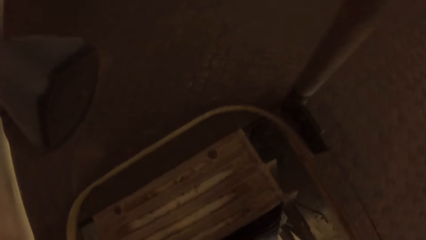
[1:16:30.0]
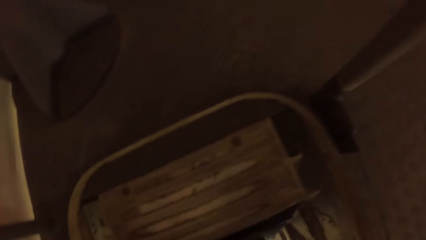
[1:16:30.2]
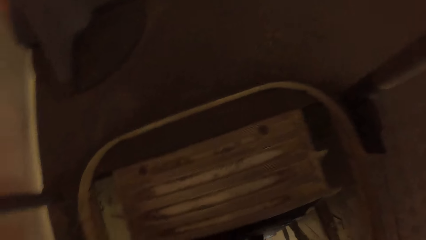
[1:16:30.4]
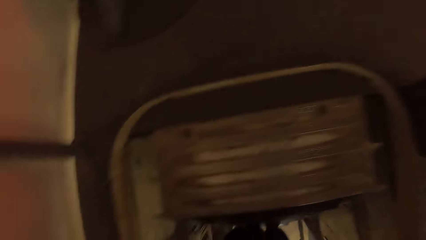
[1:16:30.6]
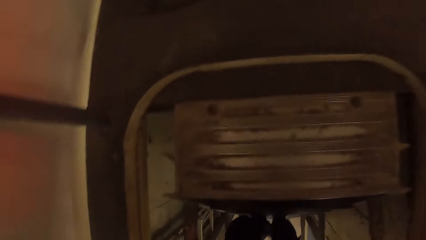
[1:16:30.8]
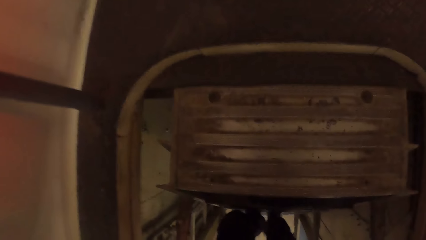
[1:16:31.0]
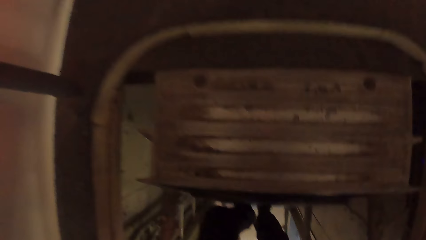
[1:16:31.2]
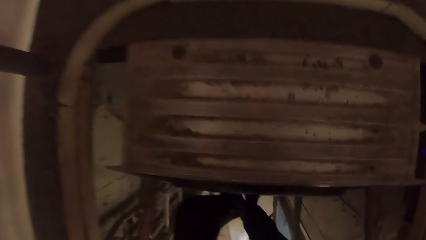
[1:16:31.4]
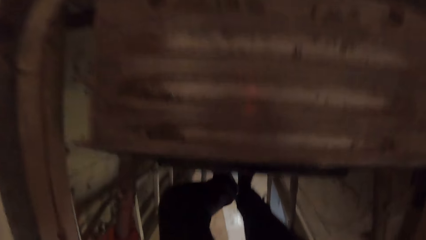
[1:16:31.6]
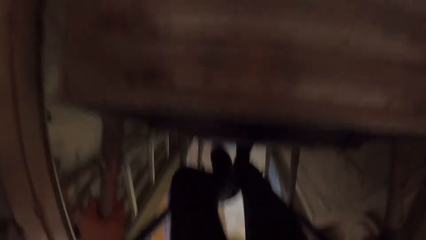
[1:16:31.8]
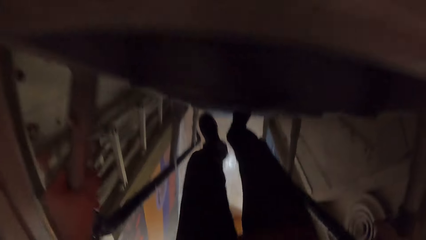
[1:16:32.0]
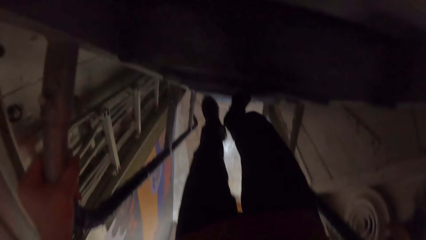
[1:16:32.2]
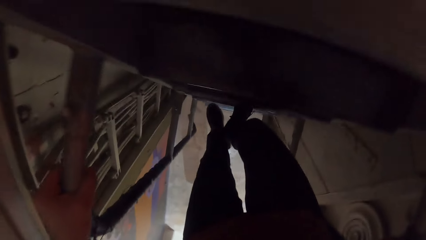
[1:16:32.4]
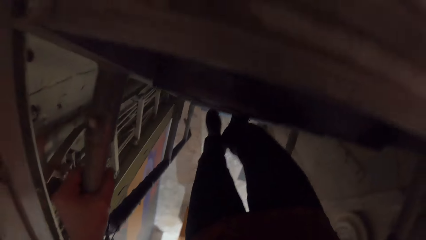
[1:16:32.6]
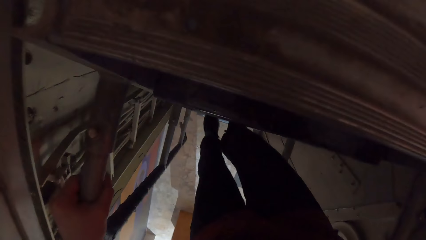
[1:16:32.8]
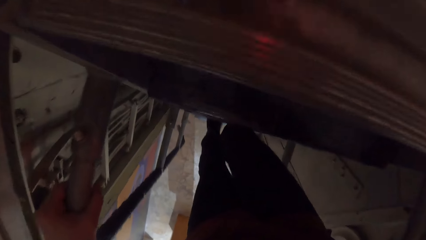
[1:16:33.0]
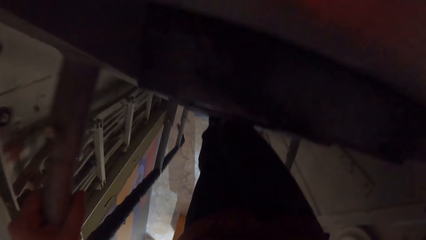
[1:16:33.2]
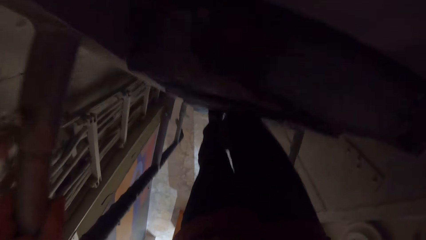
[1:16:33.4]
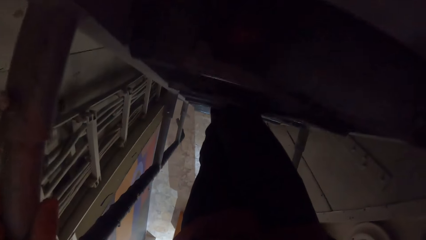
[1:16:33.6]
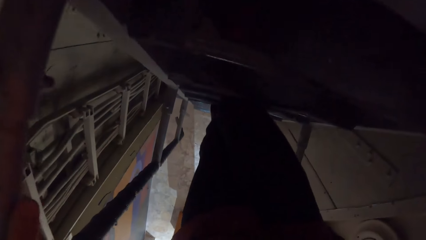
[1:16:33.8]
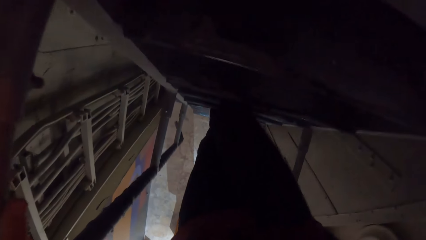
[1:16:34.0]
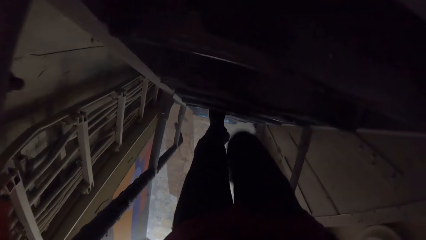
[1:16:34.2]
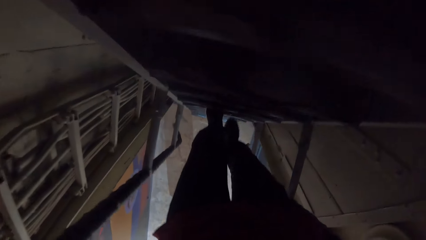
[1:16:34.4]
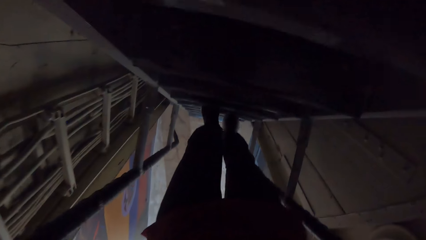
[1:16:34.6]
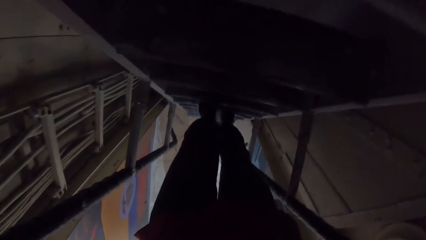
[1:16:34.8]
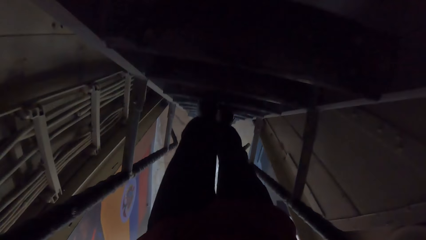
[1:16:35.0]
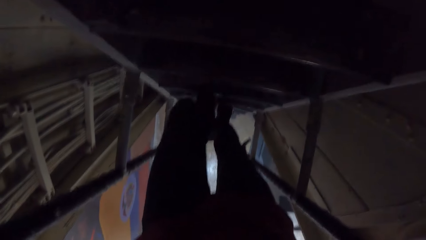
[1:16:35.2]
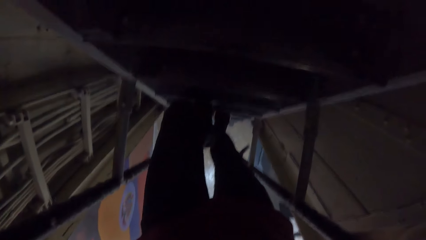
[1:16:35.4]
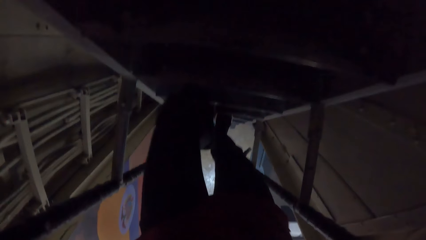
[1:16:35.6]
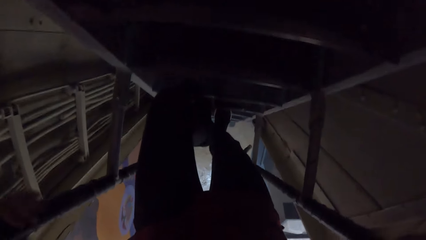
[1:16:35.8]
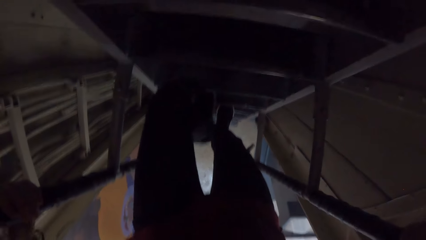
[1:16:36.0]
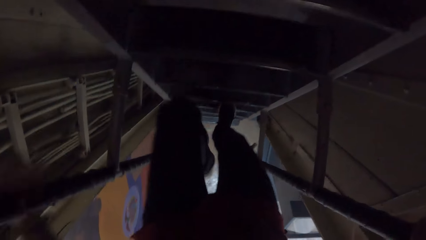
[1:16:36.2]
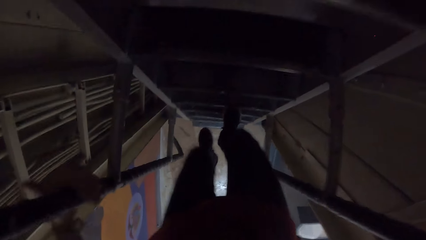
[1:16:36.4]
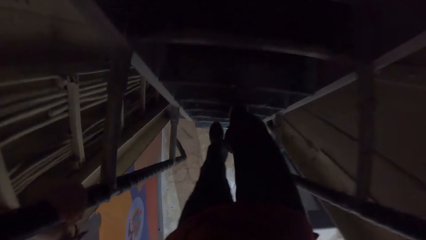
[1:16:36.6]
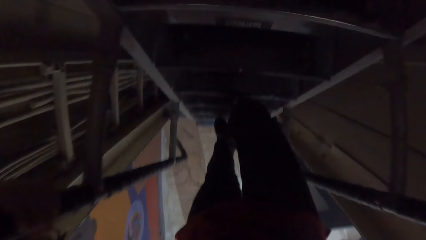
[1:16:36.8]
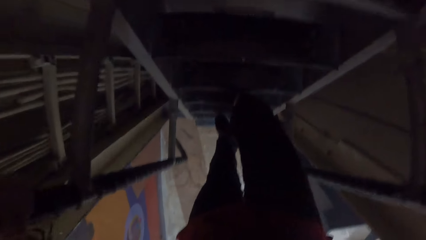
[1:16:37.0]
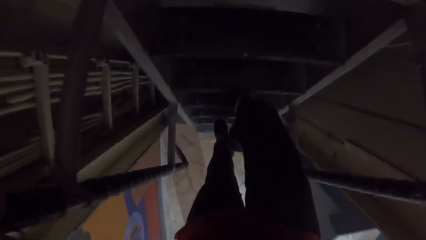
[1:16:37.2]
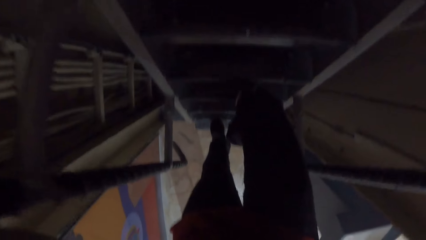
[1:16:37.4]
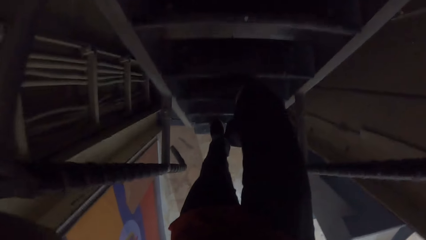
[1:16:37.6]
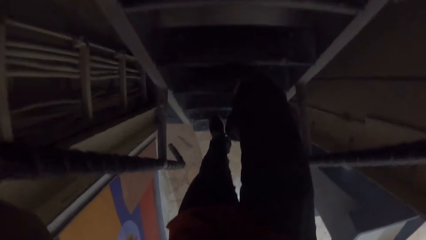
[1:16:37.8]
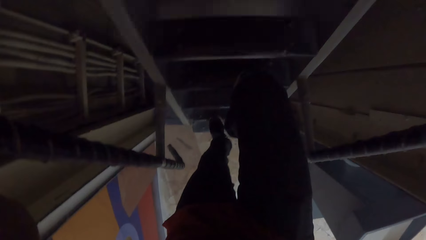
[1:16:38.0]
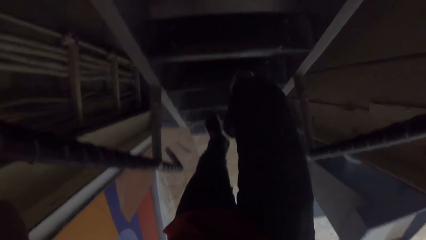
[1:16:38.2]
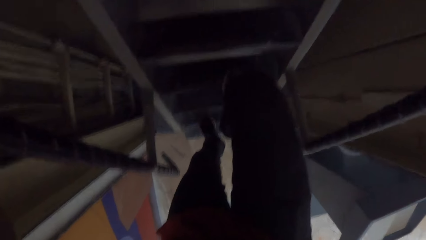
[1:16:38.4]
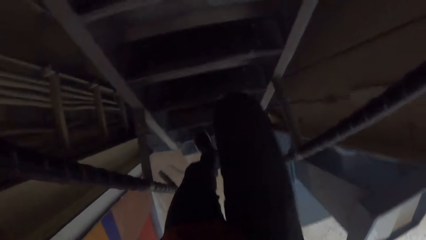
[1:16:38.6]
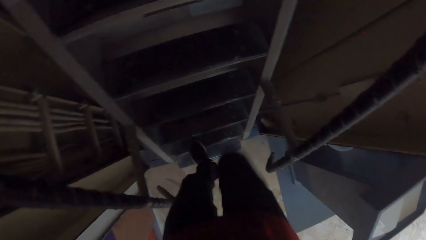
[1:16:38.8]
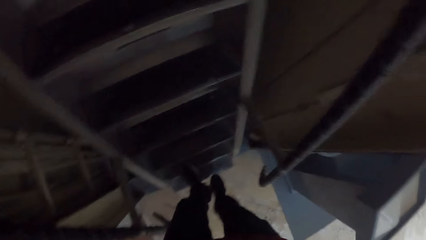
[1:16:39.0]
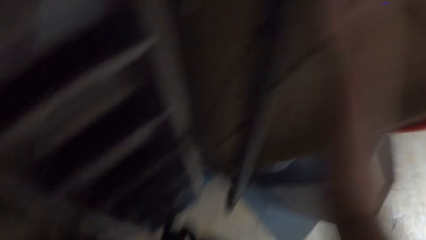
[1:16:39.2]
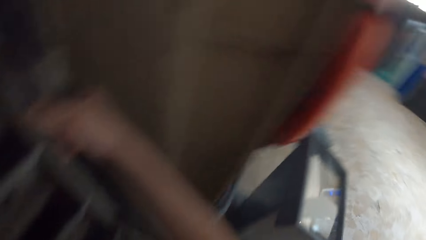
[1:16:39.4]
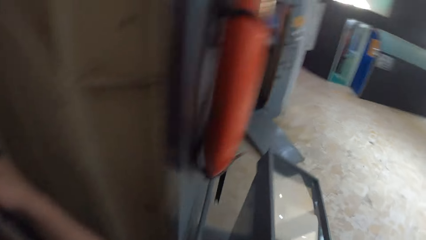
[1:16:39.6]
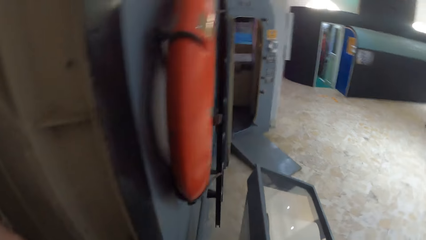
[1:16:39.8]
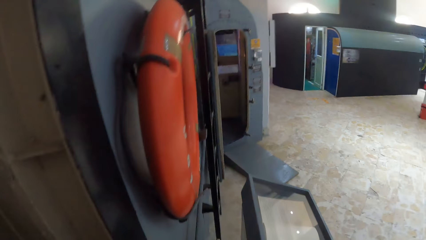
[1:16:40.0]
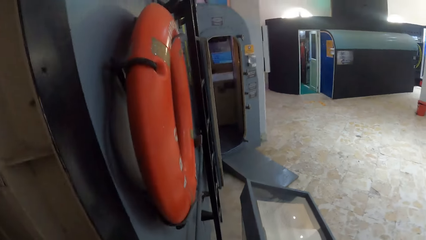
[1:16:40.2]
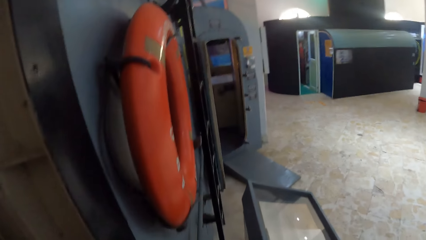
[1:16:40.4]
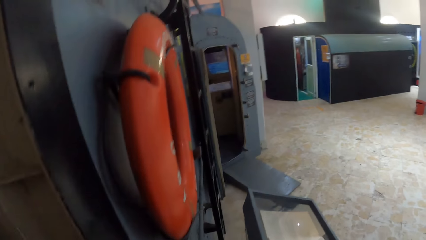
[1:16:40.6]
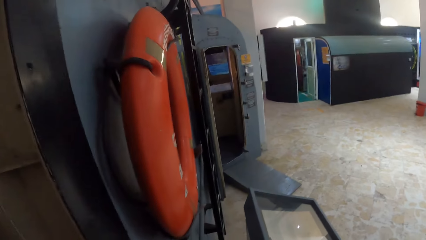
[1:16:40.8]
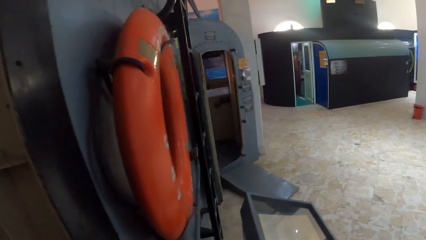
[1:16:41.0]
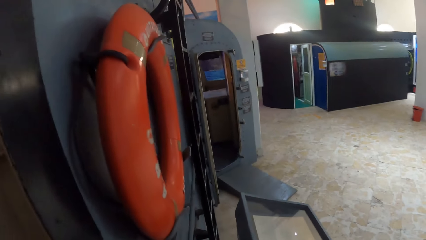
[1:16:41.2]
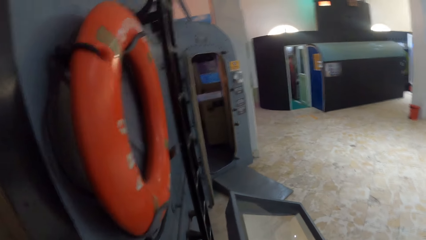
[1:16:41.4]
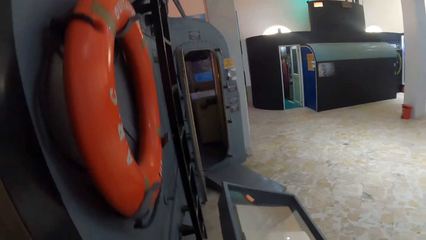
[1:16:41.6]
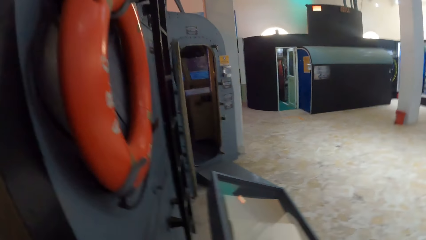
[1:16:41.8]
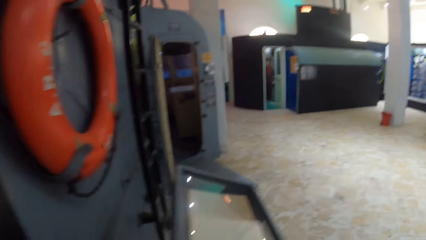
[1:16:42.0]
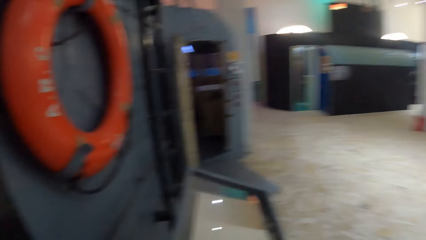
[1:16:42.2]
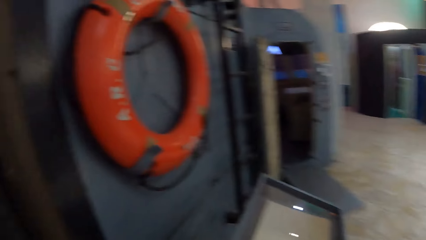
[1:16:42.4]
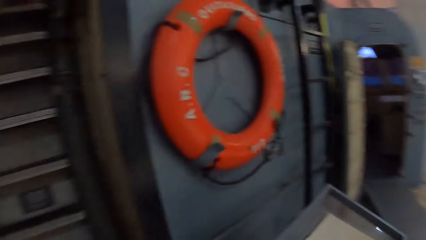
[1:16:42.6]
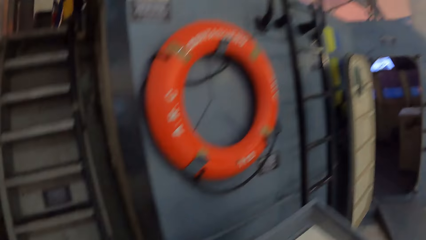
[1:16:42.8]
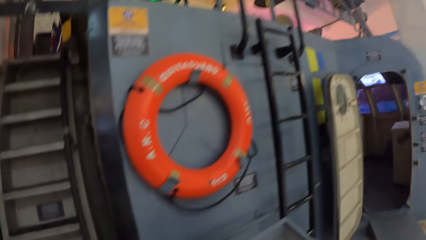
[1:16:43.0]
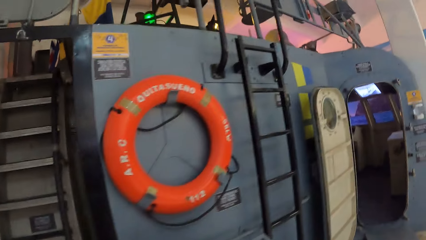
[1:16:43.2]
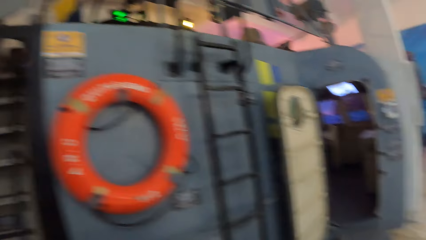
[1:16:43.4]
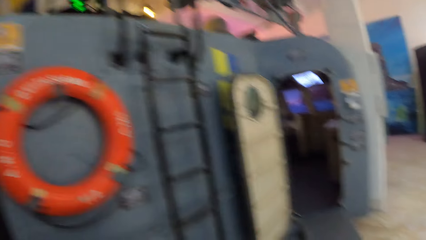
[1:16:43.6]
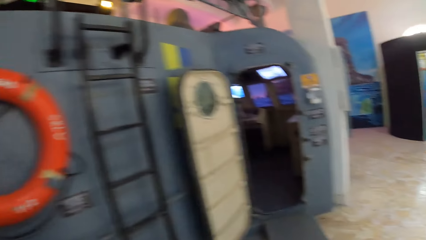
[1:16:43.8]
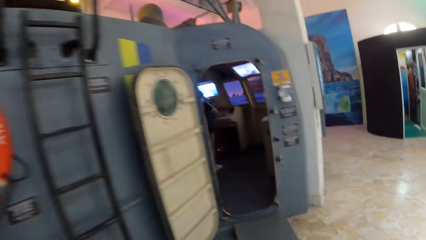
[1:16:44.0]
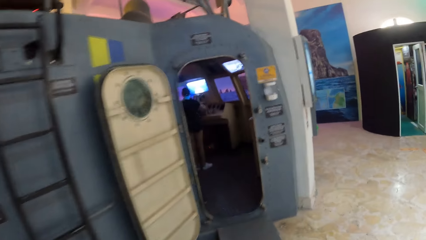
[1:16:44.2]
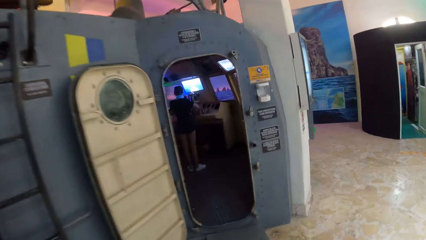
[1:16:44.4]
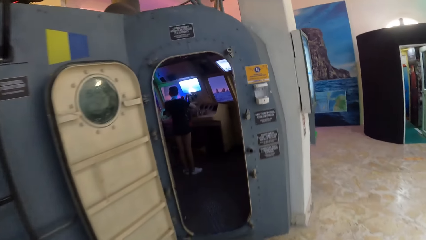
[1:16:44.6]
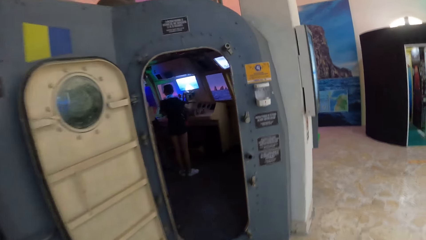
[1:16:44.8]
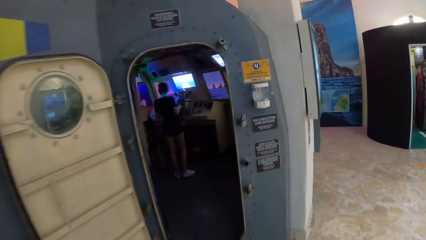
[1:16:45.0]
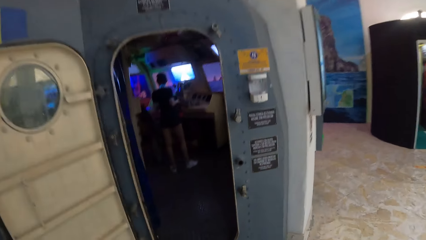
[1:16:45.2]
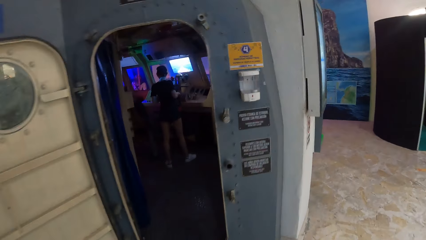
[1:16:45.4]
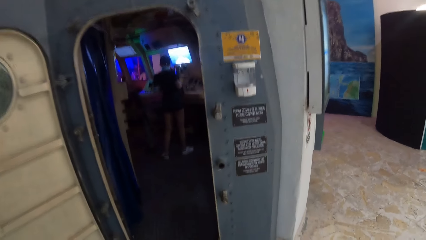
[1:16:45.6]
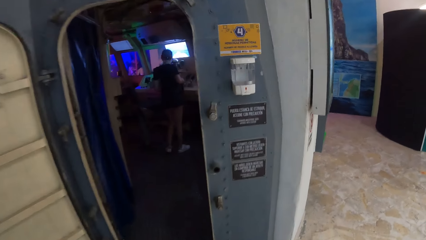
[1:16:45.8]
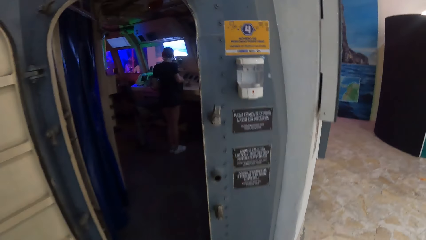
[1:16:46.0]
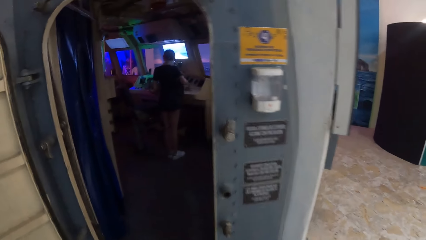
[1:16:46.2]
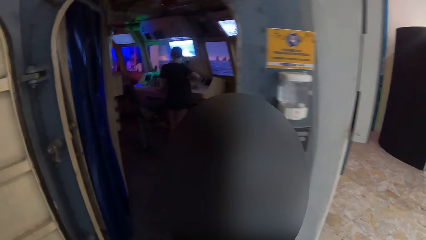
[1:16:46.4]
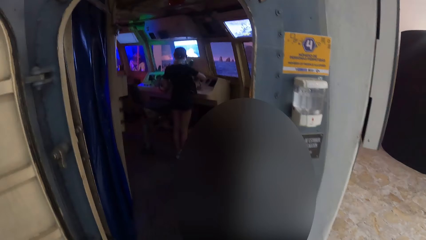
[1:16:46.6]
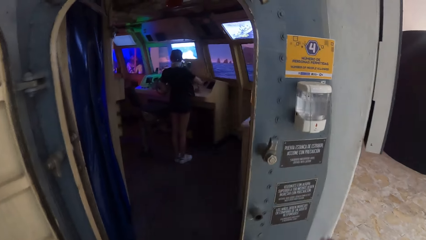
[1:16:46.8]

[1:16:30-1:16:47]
The camera wearer holds the handrail on the flight of stairs with his left hand. He climbs down from the flight of stairs with both hands on the handrails.
